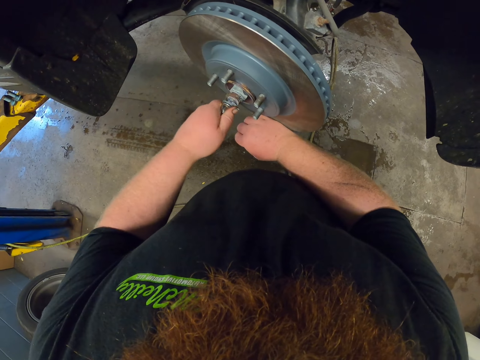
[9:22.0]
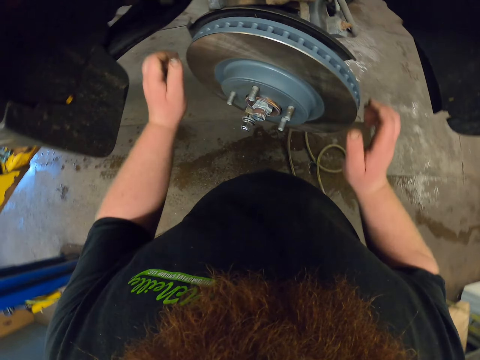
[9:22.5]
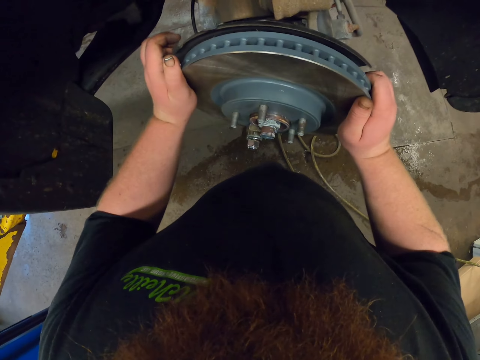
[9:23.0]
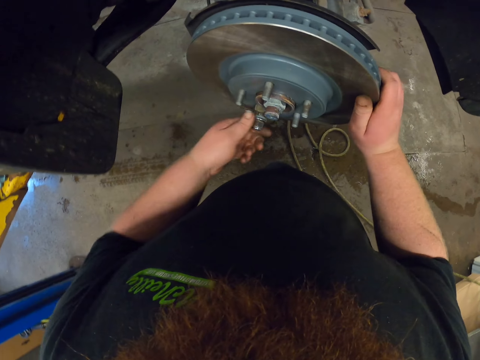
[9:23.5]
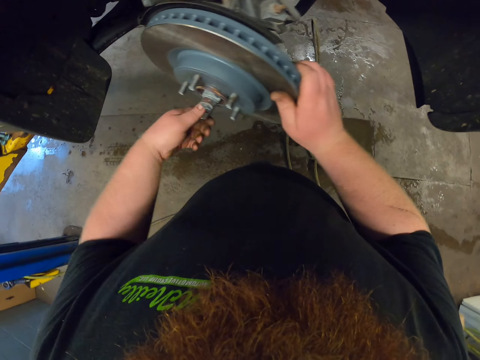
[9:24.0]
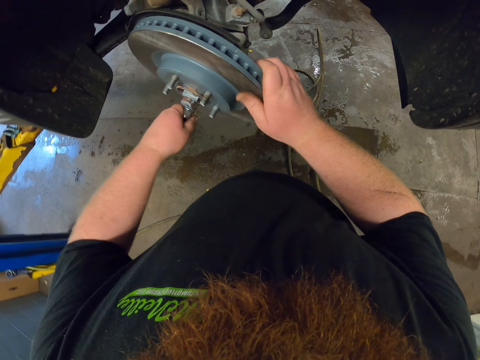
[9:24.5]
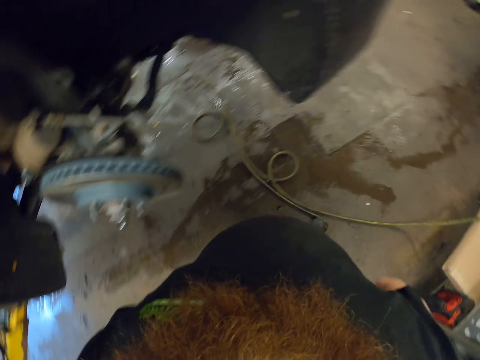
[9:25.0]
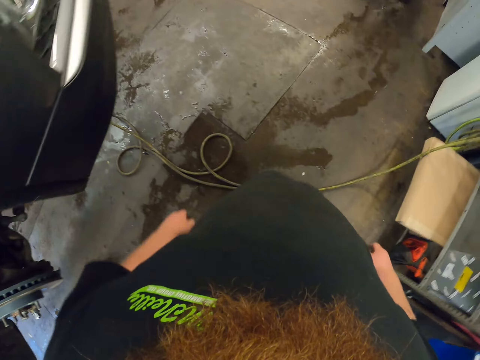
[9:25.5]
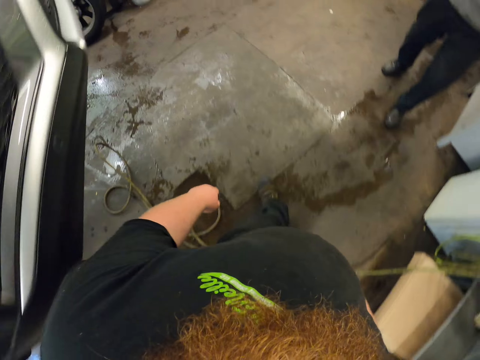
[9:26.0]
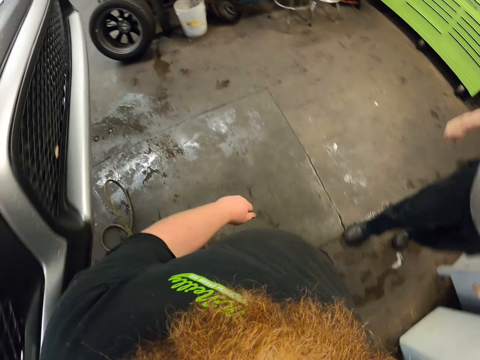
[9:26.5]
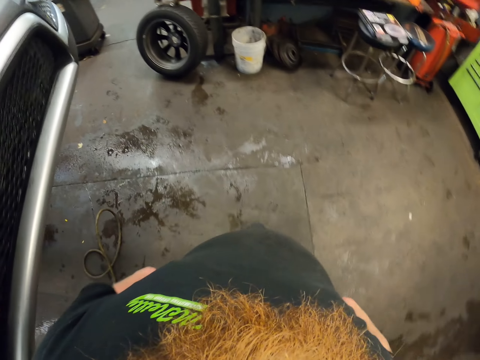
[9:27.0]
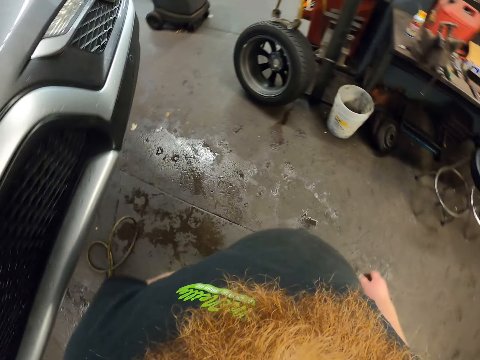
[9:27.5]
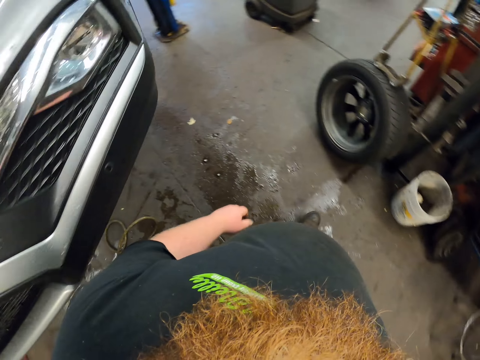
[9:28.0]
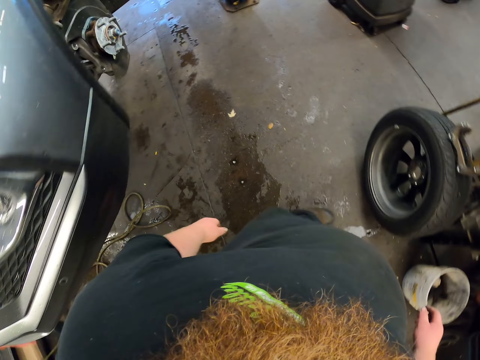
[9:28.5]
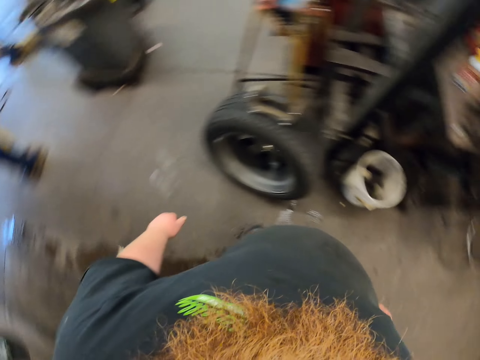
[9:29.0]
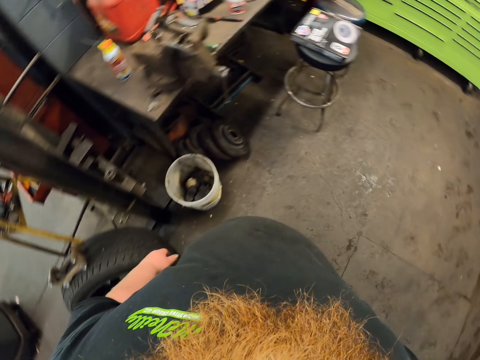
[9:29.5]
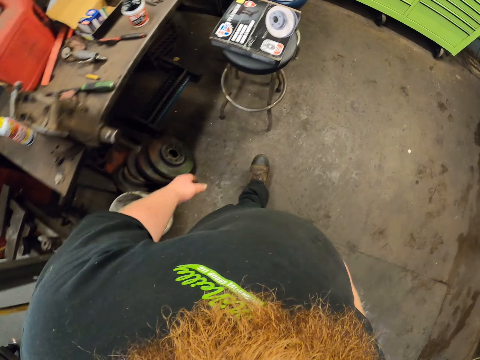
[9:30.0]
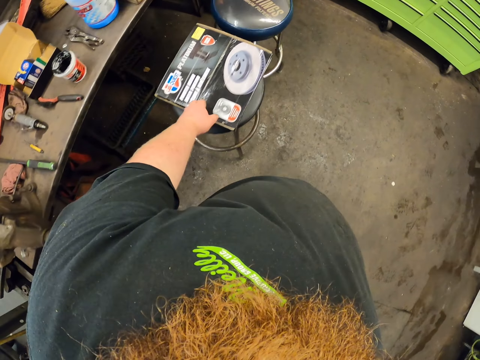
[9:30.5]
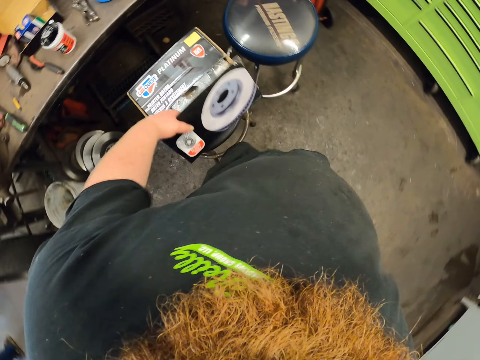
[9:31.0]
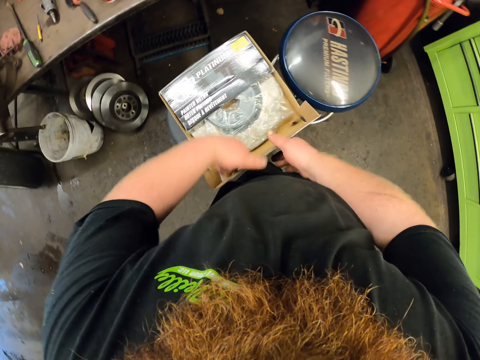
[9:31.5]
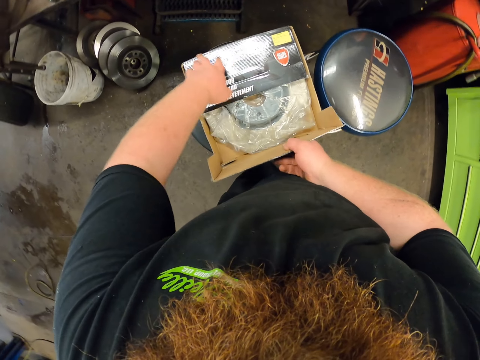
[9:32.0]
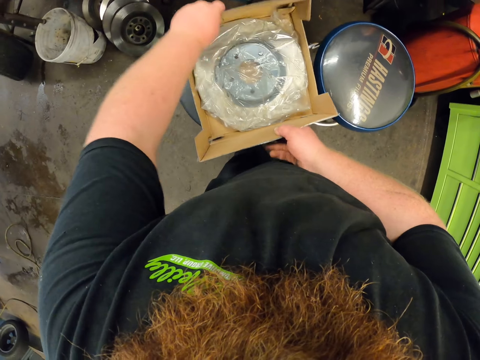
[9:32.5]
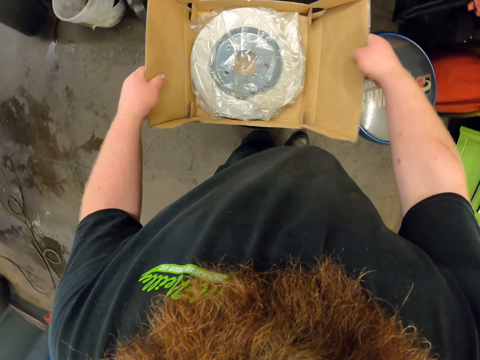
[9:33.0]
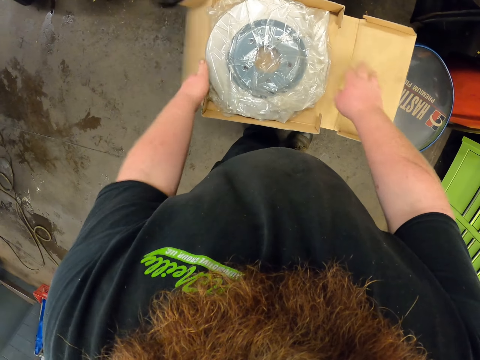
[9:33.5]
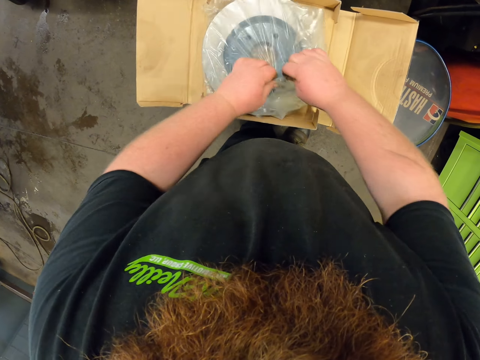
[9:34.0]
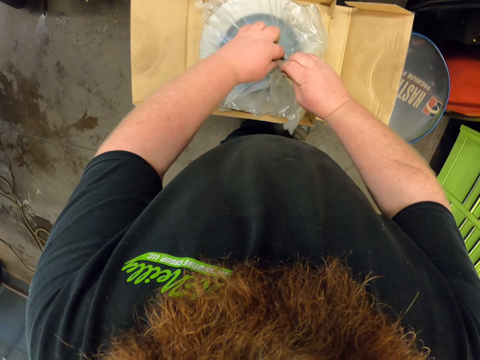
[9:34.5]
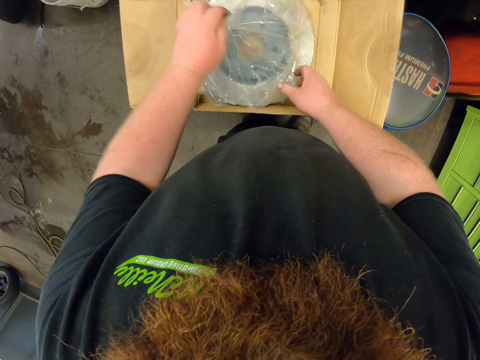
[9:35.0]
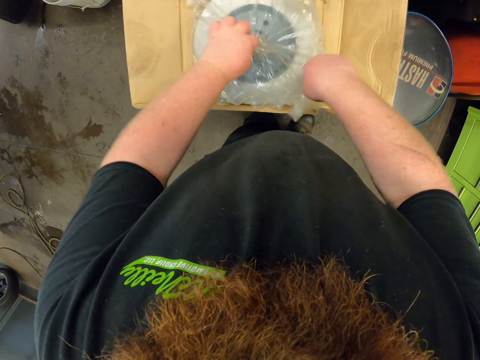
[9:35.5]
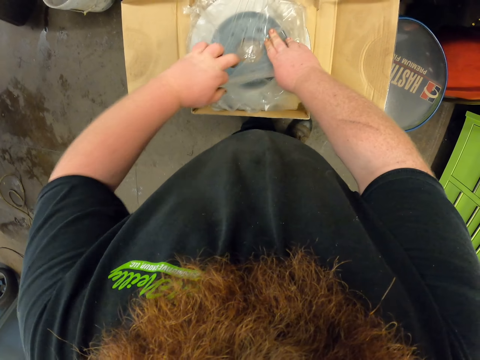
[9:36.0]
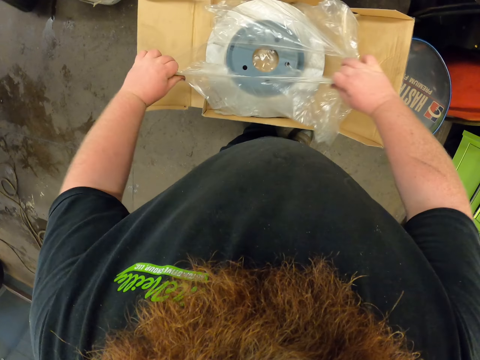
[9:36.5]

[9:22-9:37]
The camera wearer adjusts the brake disc on the wheel hub. They press the wheel hub. They adjust the nut on the bolt. They fasten nuts on the wheel hub. They turn around, walk in the garage, and turn around. They open the wheel disc box. They tear a polythene paper. They cut the plastic paper.

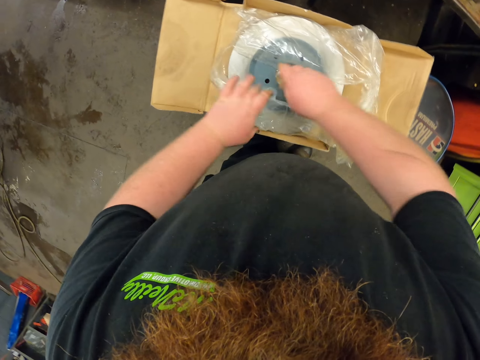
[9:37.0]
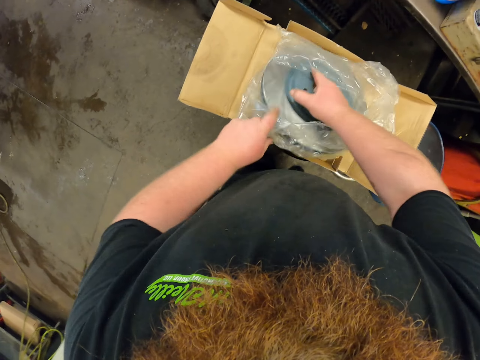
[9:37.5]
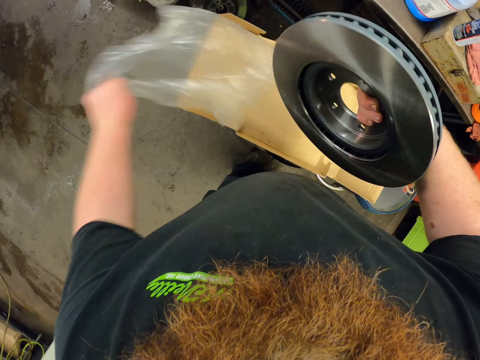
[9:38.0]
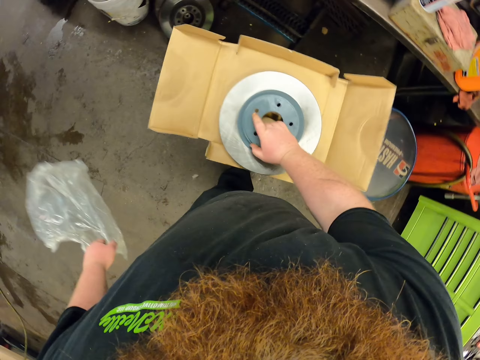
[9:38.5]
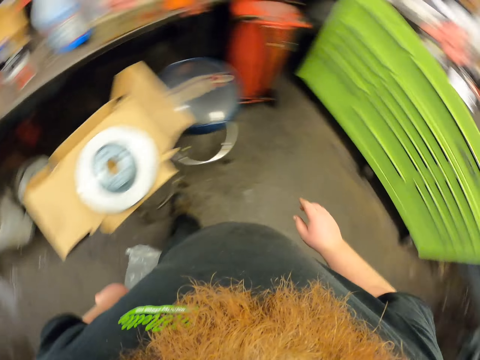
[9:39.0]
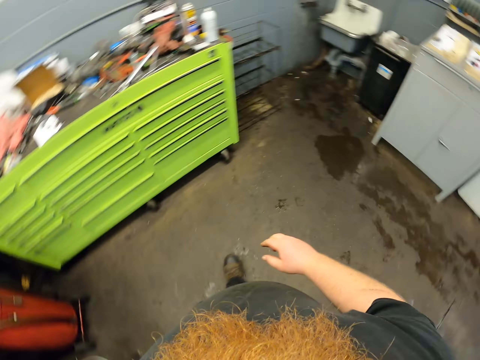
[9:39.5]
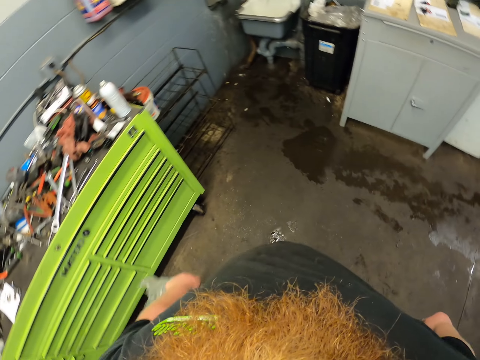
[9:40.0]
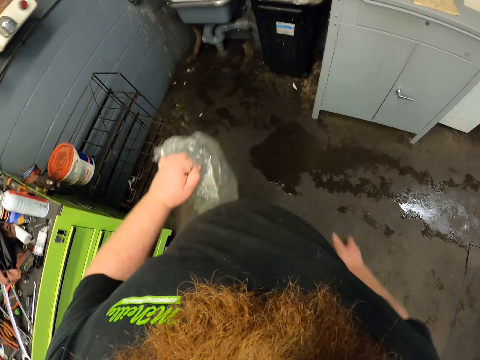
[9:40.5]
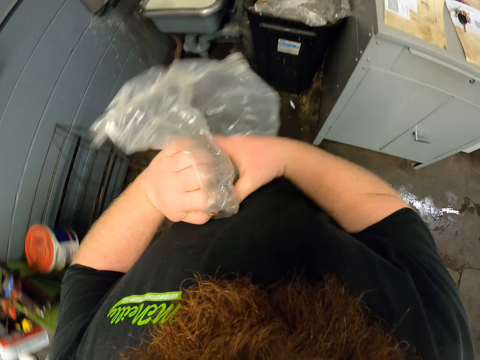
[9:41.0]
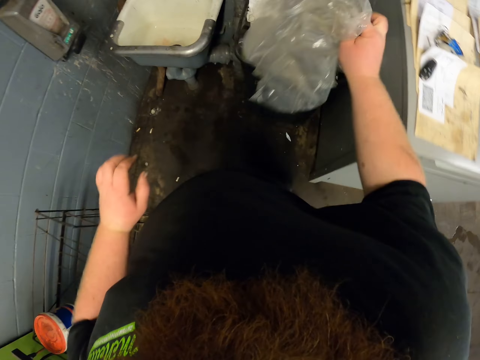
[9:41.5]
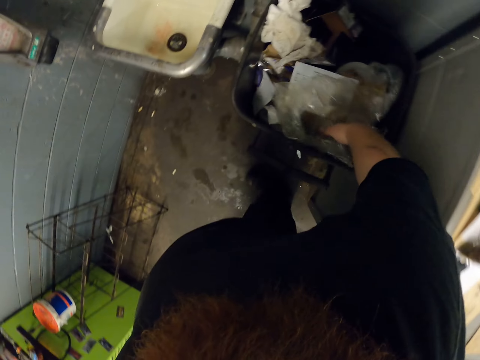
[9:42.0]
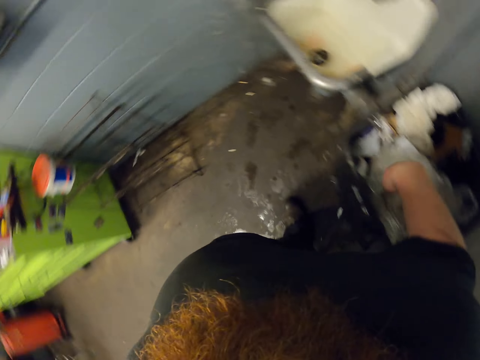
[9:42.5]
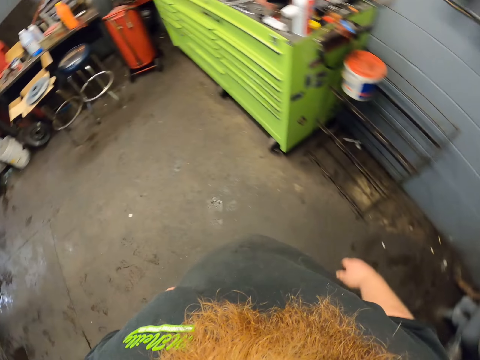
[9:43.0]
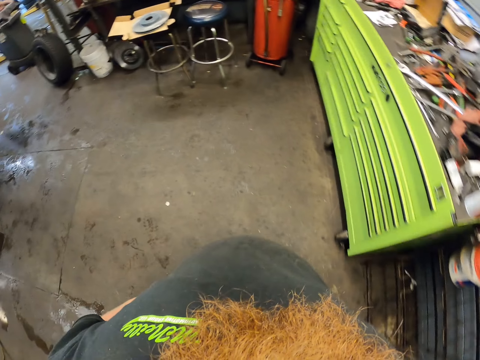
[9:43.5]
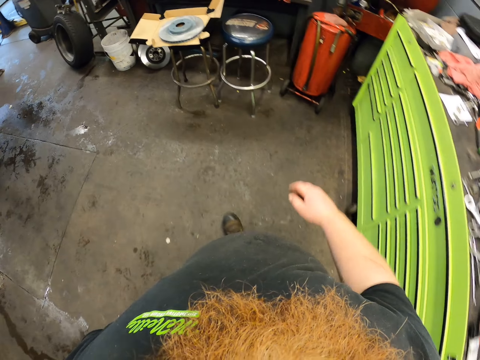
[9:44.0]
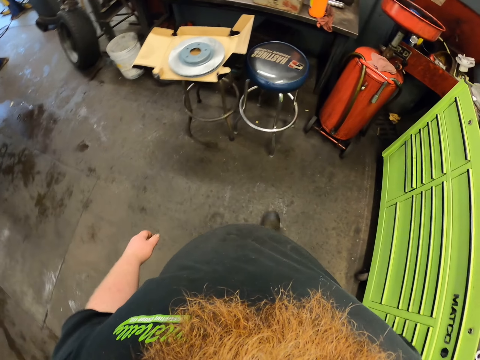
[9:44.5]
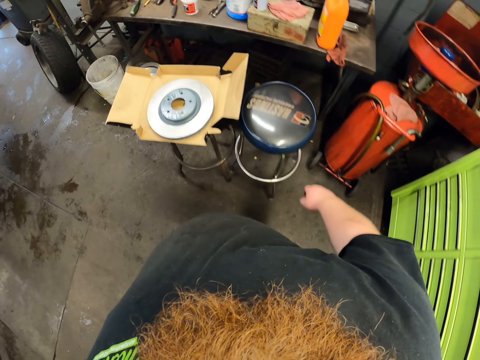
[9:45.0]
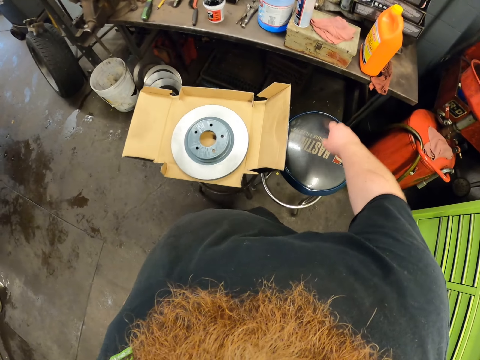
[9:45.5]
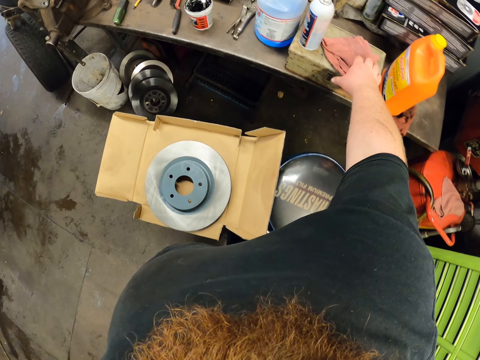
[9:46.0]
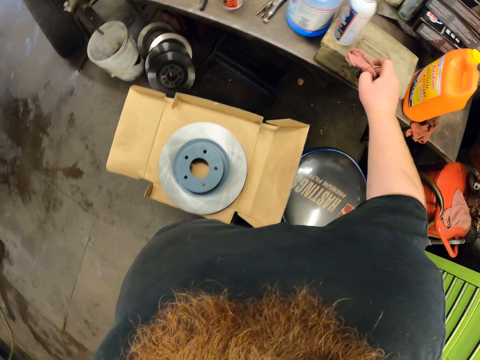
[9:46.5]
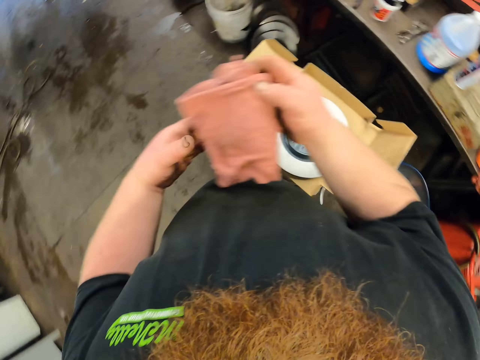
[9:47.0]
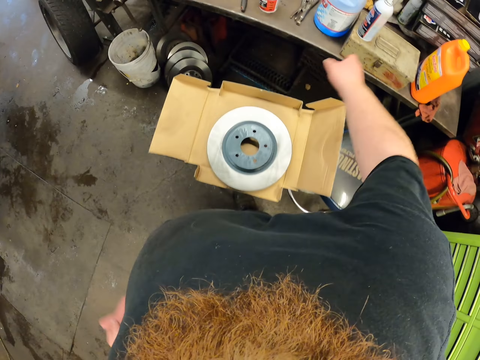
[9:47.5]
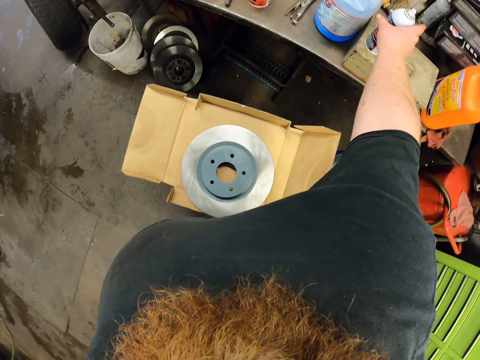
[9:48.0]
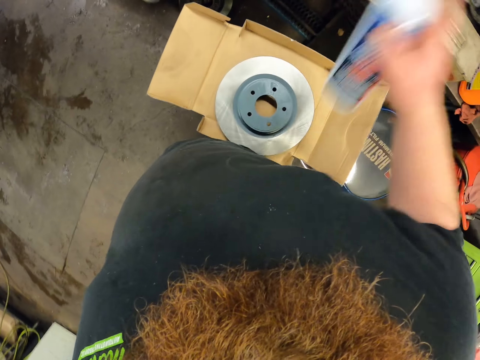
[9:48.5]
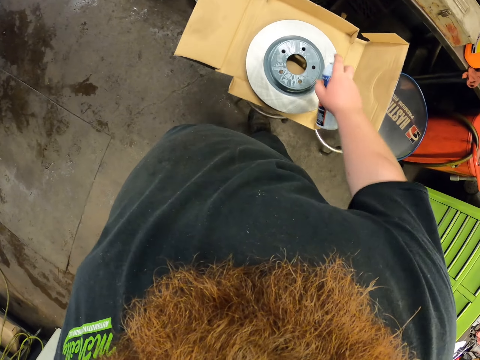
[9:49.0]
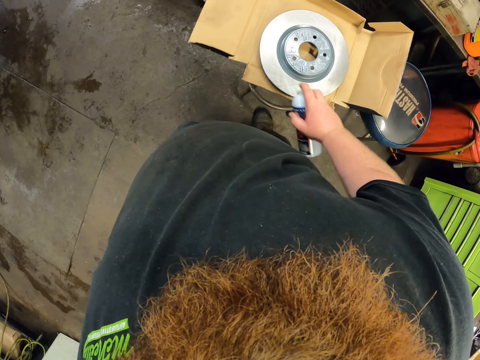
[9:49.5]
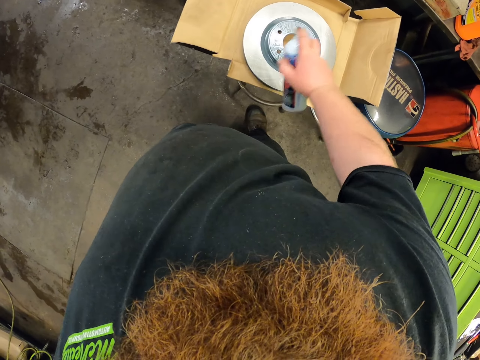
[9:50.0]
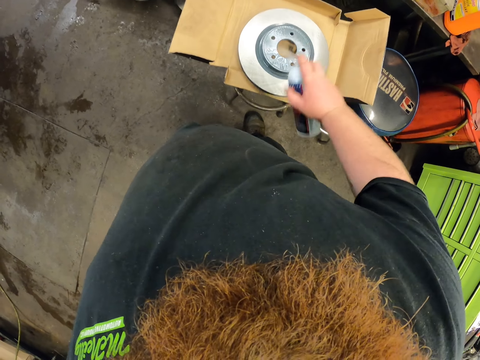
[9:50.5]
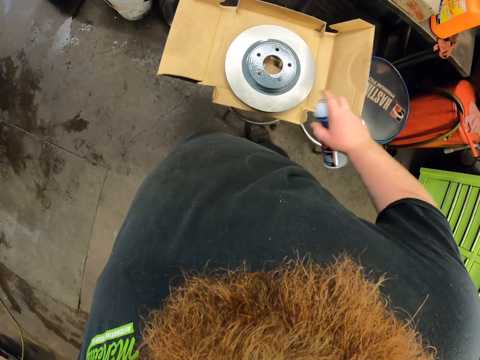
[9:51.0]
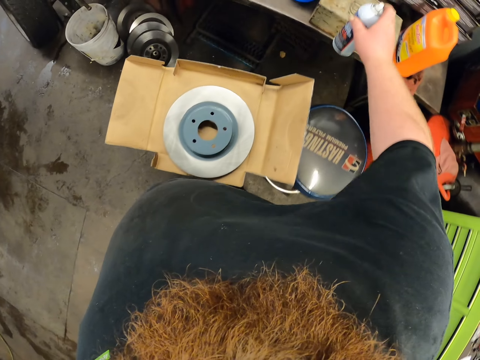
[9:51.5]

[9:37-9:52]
The camera wearer lifts the brake disc, takes off the polythene paper, and puts the brake disc on the box. They turn around and walk in the garage. They take the polythene paper from the left hand and put the polythene paper in the dustbin. They turn around and walk in the garage. They take a towel and pass the towel to the left hand. They take a spraying can and spray the brake disc.
